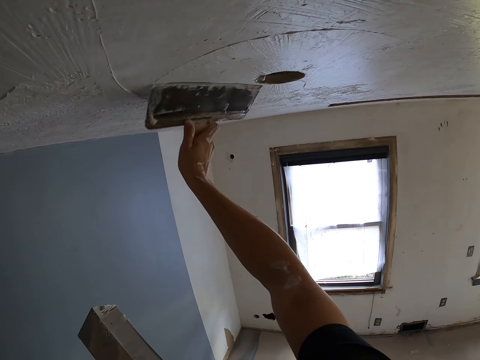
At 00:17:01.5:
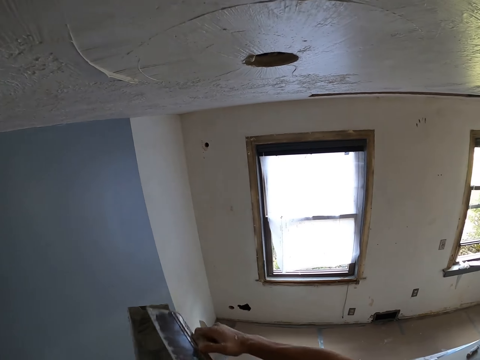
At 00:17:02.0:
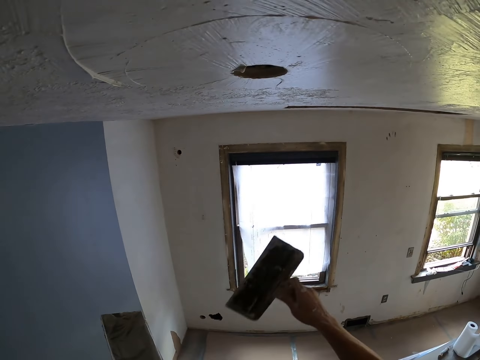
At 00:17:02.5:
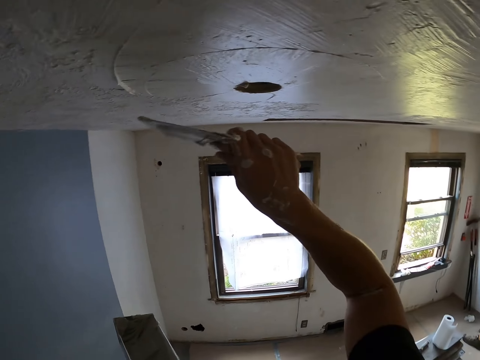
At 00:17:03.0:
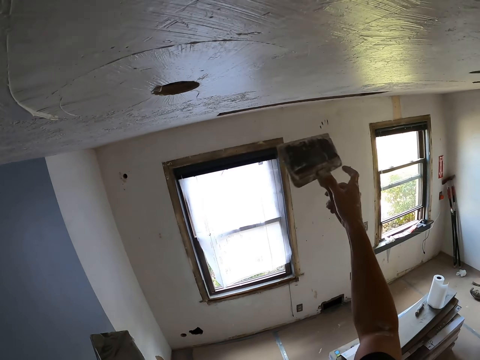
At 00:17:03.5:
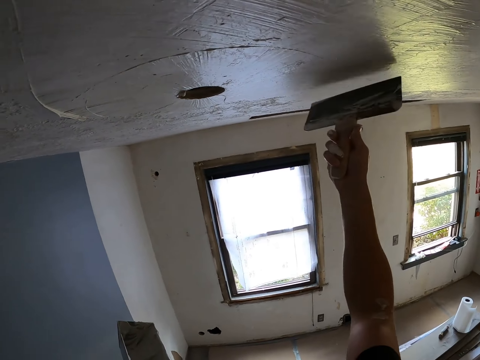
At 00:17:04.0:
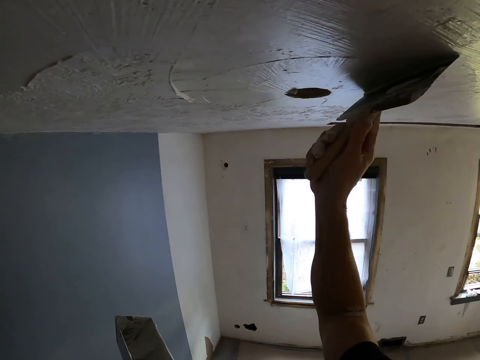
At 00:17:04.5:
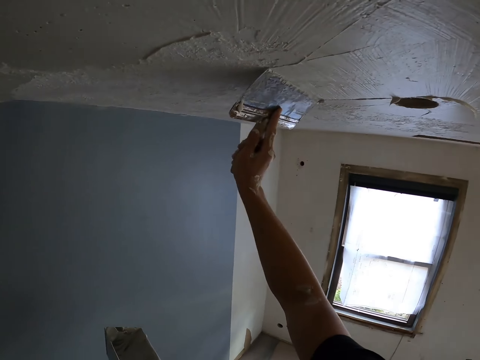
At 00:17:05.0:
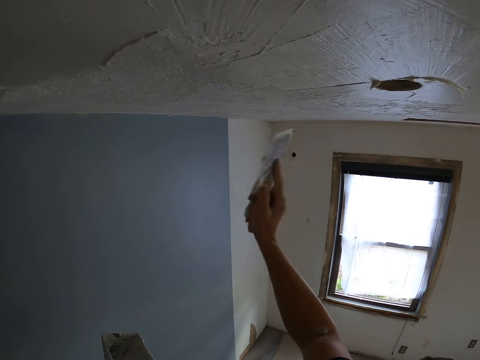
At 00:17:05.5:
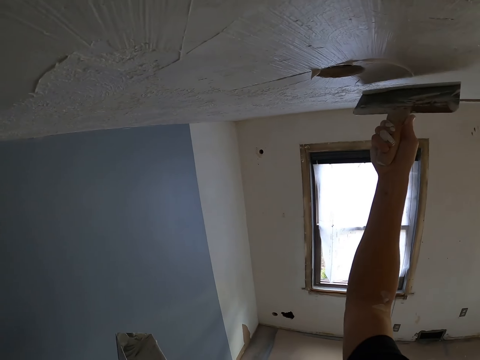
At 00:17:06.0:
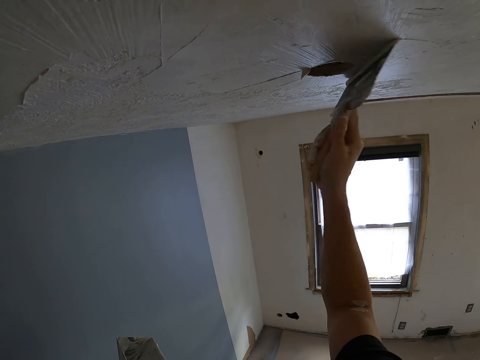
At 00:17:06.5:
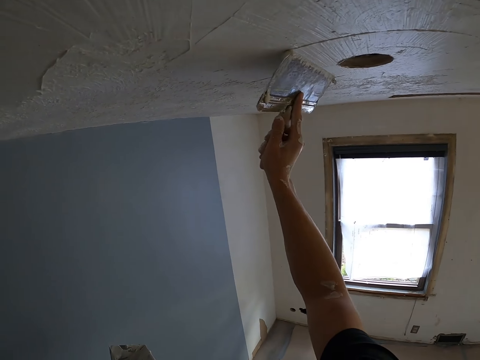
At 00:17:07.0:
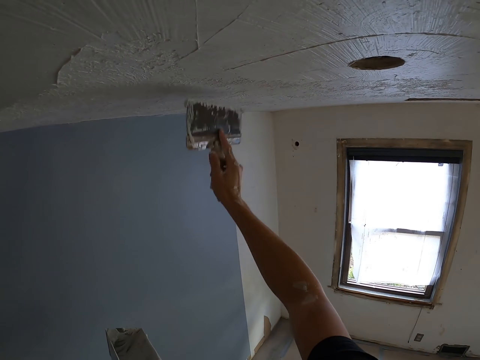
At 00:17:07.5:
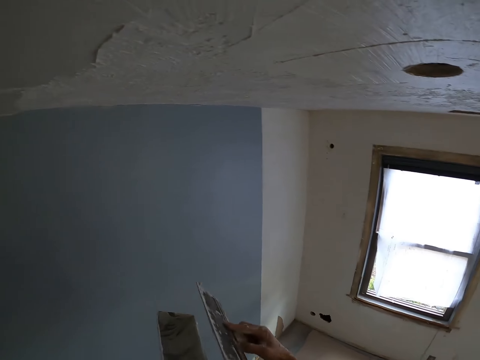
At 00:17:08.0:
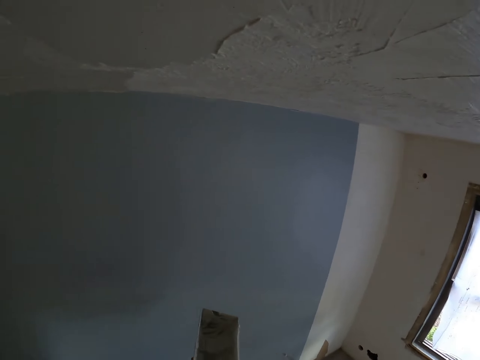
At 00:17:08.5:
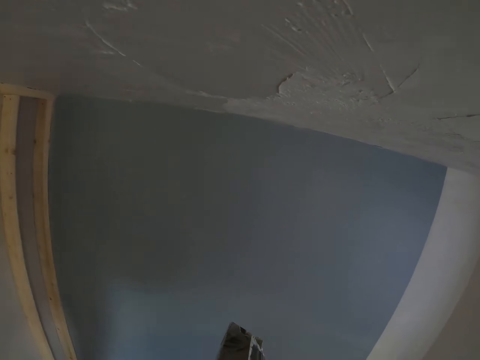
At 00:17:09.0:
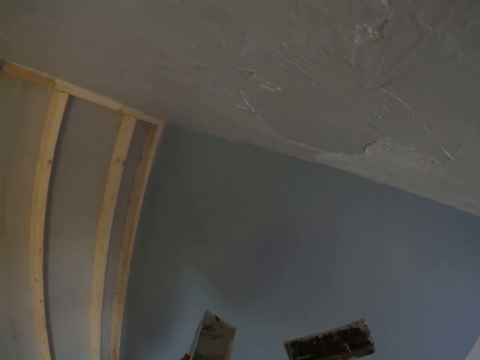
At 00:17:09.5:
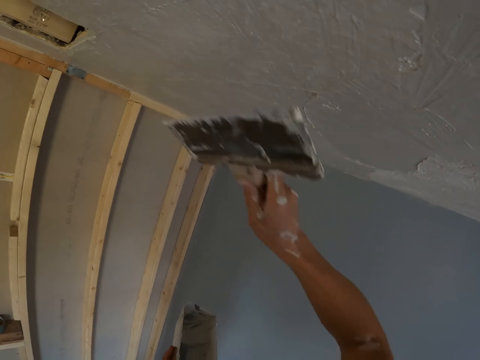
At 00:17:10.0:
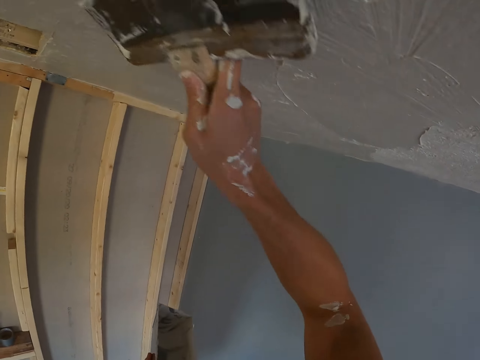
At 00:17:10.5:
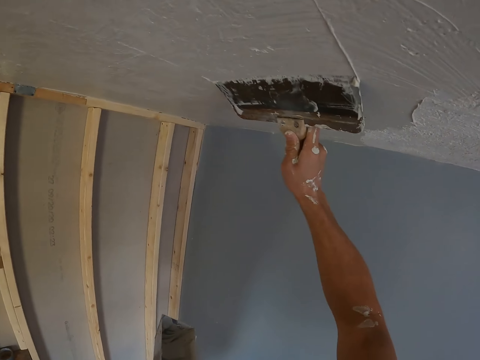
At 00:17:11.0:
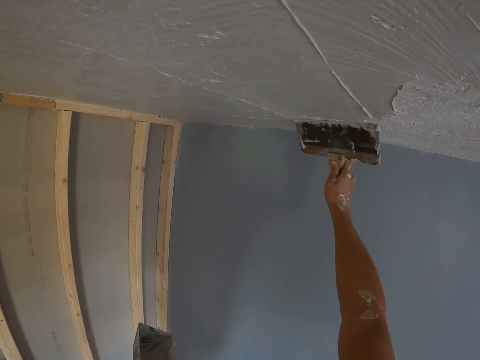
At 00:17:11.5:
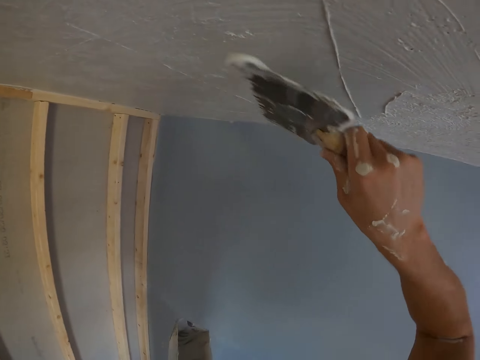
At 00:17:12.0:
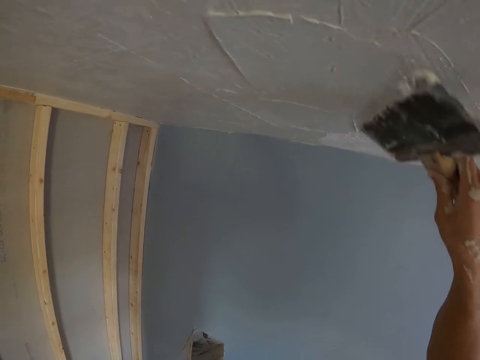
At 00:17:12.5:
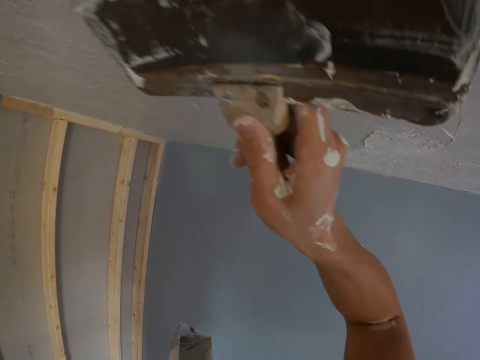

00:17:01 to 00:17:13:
The camera wearer wipes paint off the paintbrush. They pick the paint. They paint the ceiling. They pick the paint. They remove excess paint from the scraper putty knife.

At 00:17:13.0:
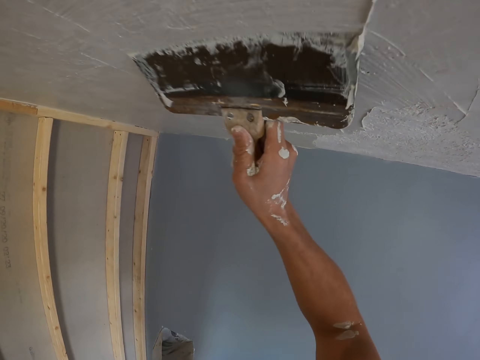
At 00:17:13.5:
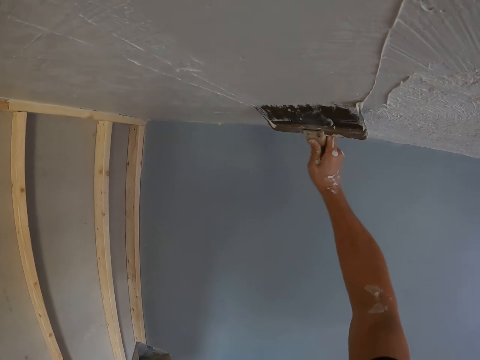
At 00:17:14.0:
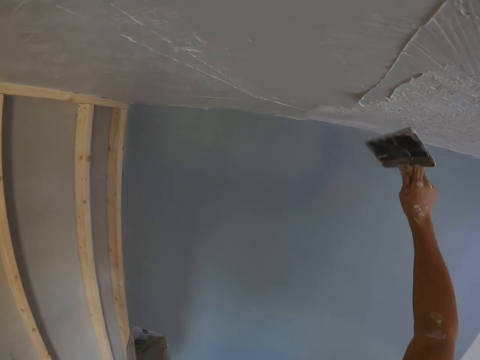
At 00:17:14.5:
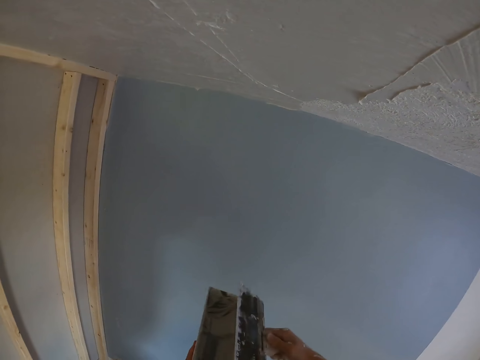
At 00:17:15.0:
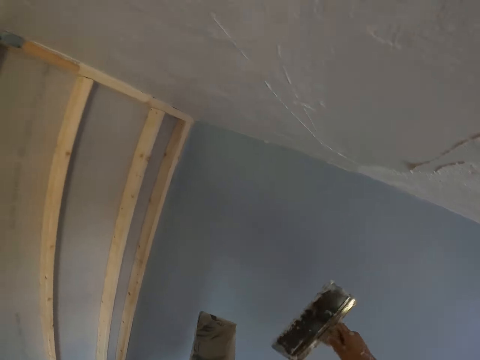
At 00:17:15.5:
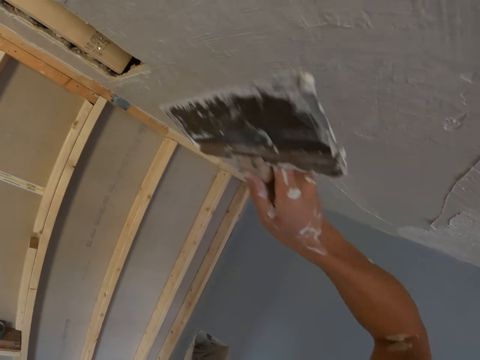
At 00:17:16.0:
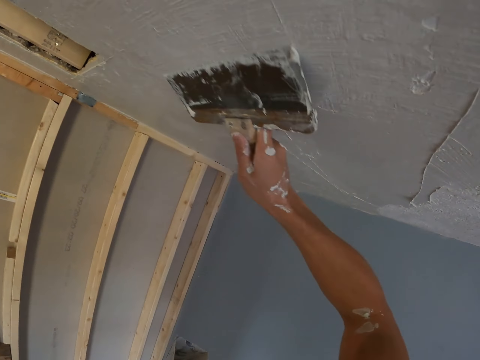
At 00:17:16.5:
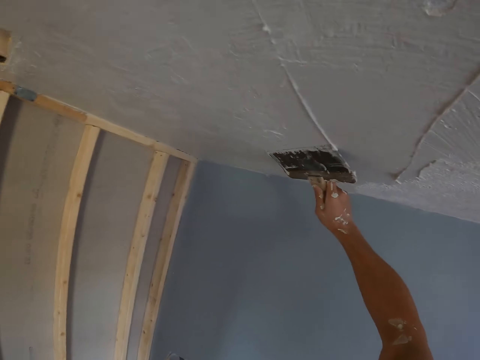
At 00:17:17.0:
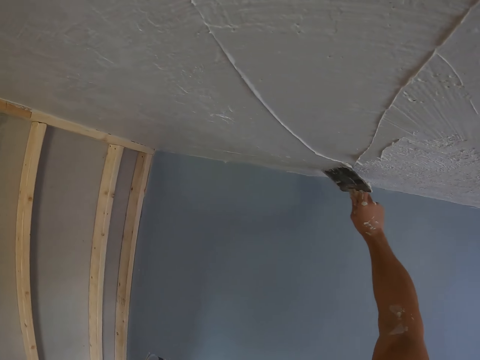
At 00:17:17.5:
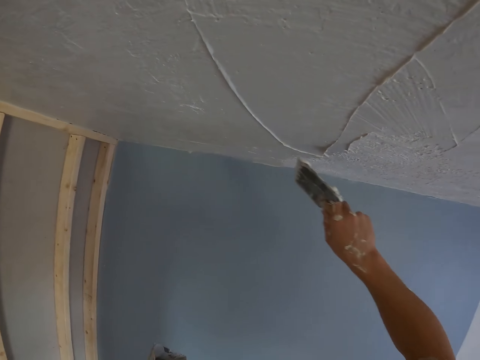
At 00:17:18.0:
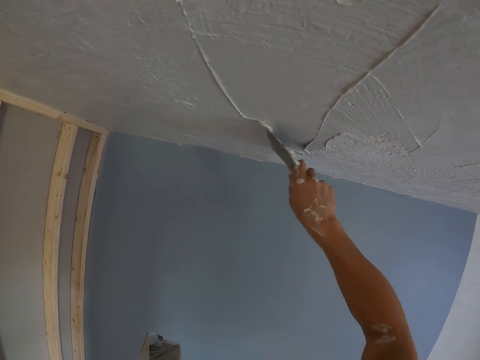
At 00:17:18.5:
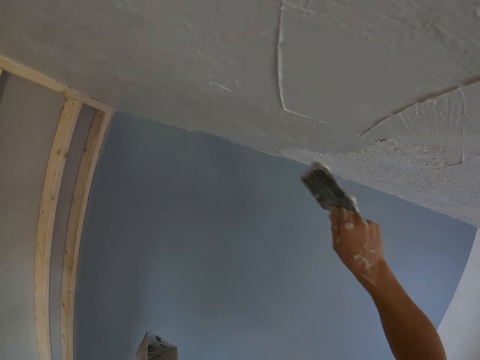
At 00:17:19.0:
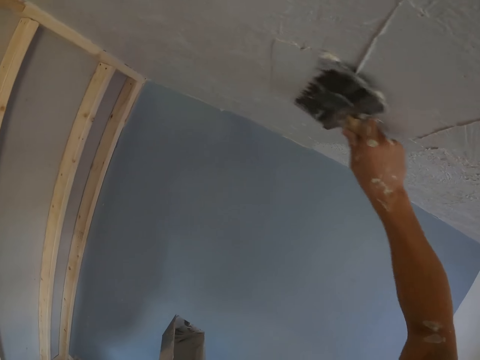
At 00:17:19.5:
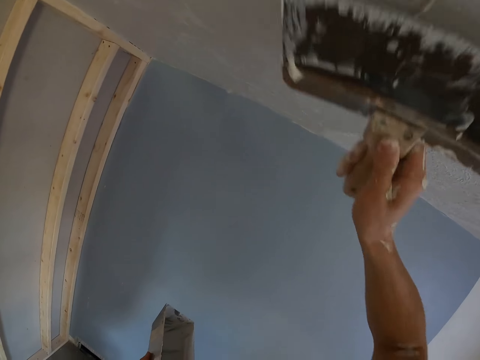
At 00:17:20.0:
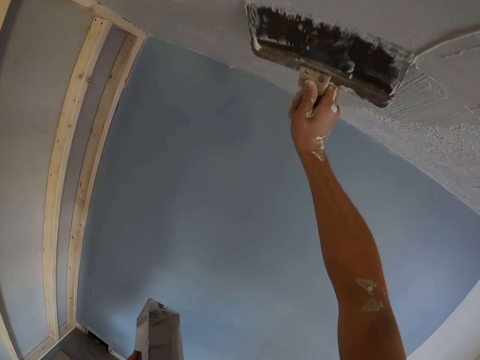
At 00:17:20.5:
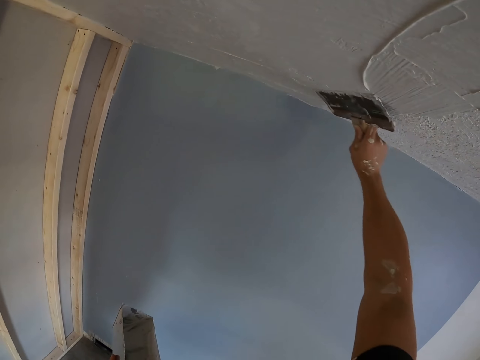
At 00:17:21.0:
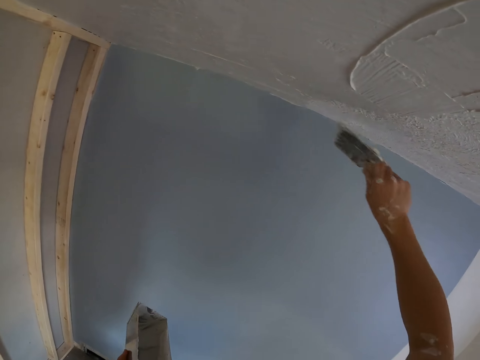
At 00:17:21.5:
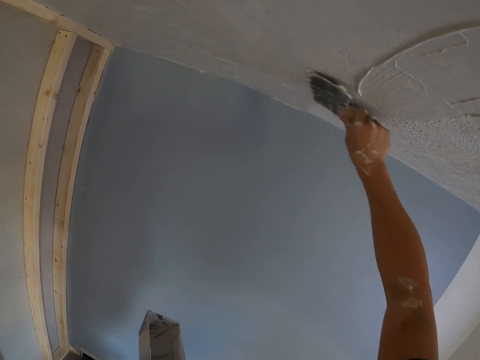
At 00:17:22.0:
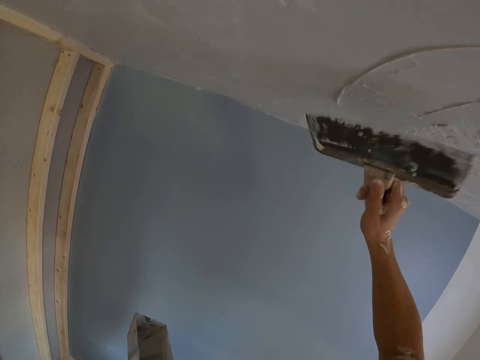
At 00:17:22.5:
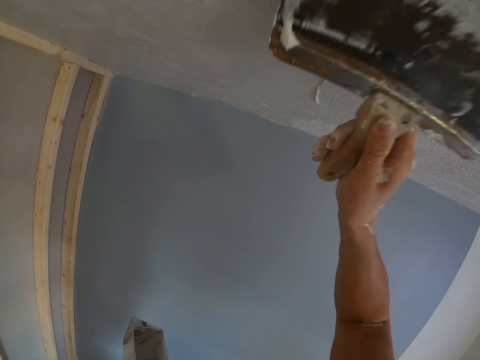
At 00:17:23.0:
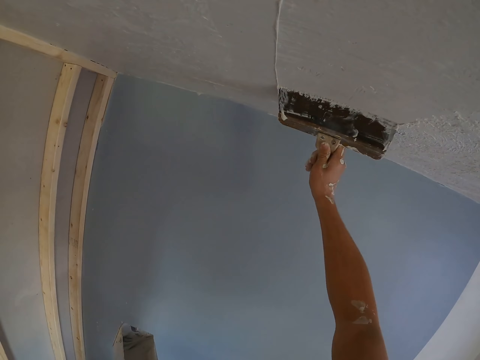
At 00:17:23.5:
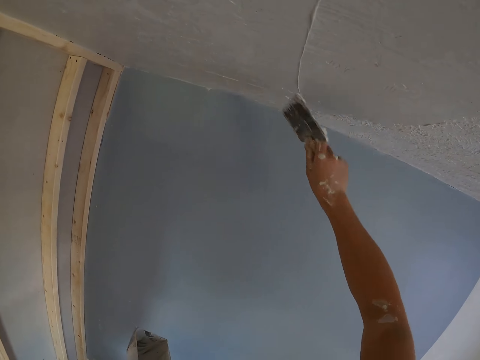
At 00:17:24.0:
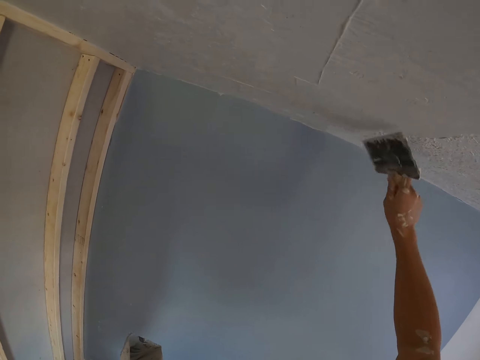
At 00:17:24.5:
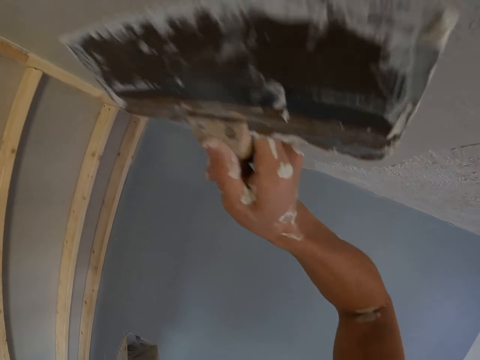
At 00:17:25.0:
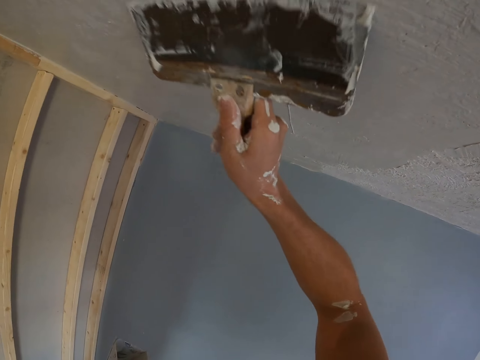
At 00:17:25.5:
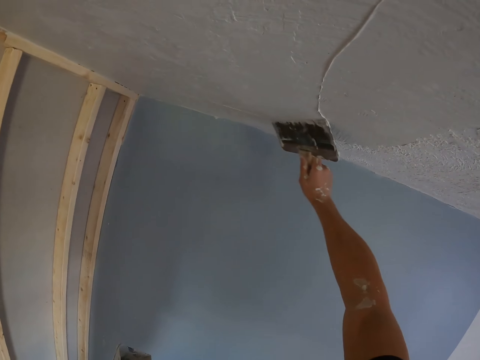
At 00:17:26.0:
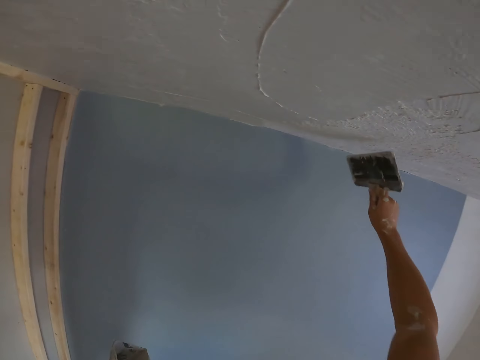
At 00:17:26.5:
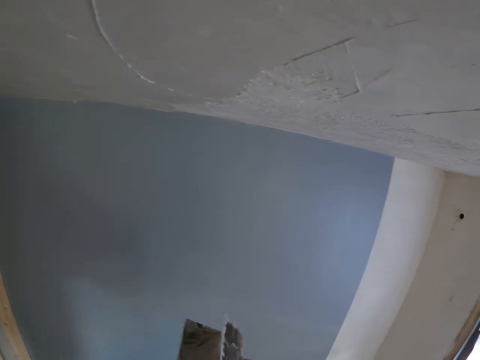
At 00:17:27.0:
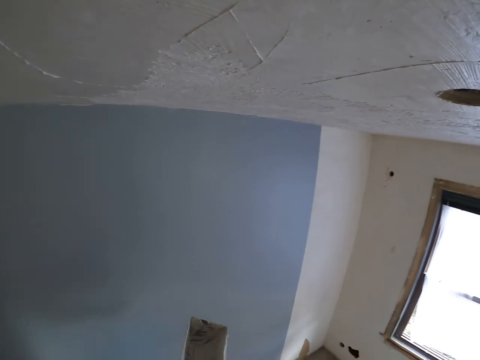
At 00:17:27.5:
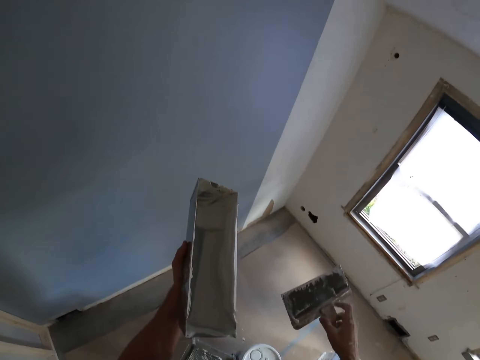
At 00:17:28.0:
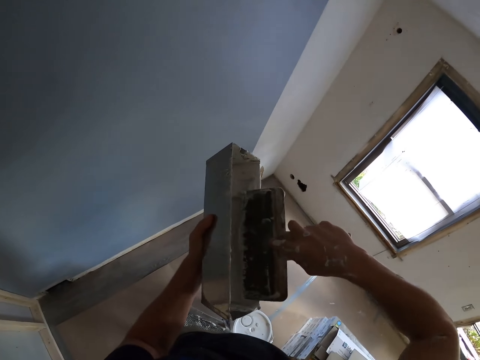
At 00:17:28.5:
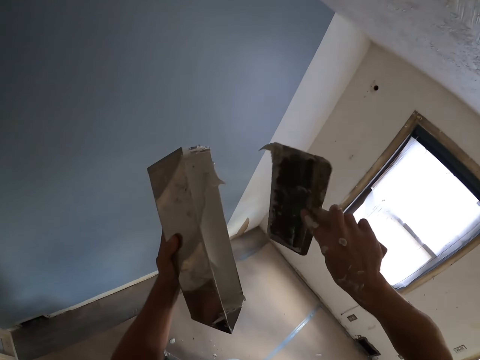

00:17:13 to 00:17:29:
The camera wearer paints the house. They wipe the paint off the paintbrush. They remove excess paint from the scraper putty knife. They paint the ceiling. They wipe the paint off the paintbrush. They pick the paint.
